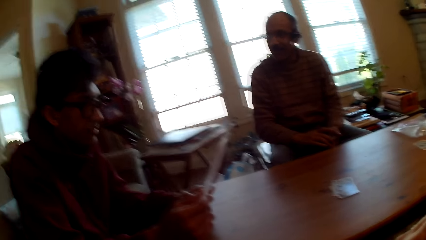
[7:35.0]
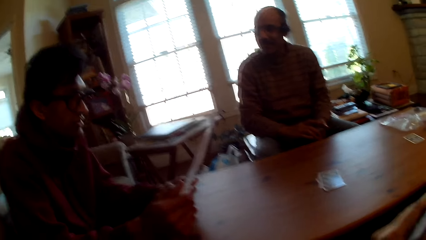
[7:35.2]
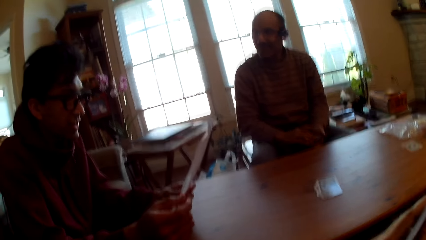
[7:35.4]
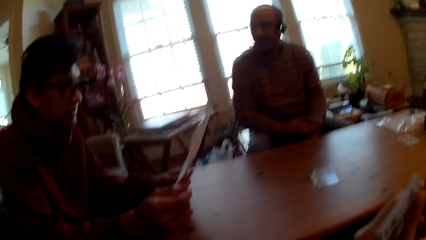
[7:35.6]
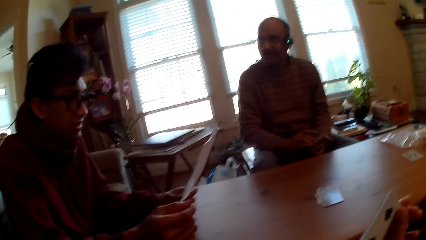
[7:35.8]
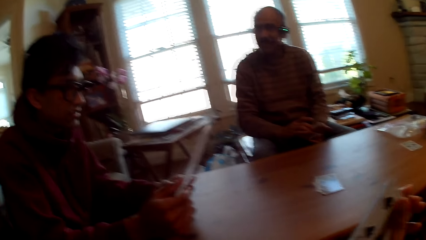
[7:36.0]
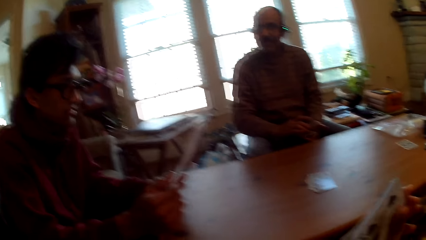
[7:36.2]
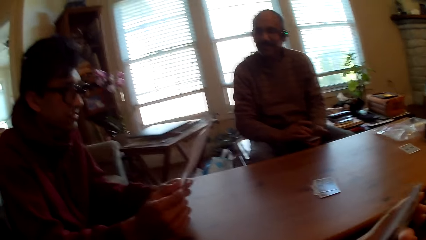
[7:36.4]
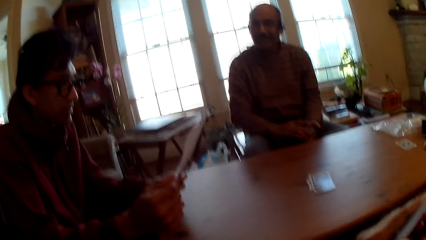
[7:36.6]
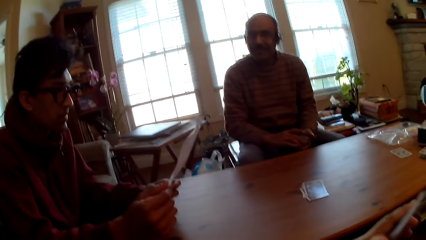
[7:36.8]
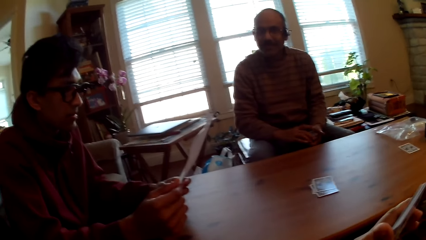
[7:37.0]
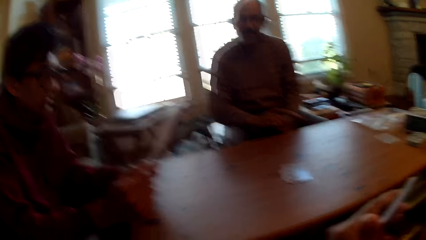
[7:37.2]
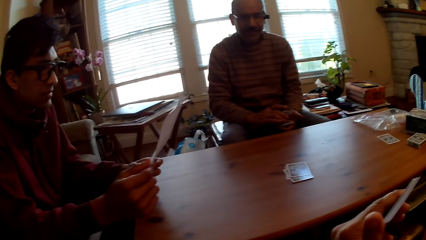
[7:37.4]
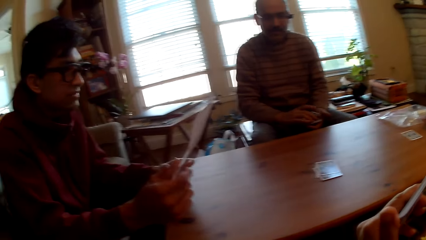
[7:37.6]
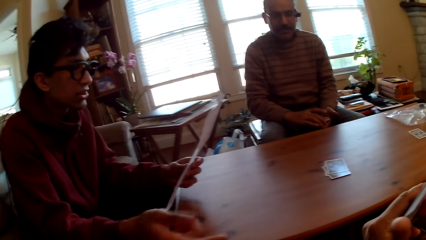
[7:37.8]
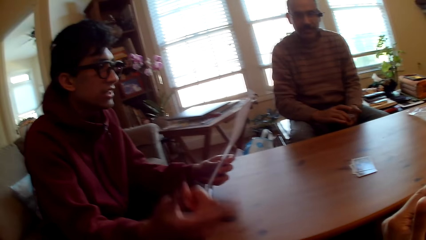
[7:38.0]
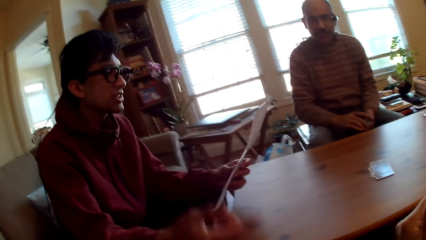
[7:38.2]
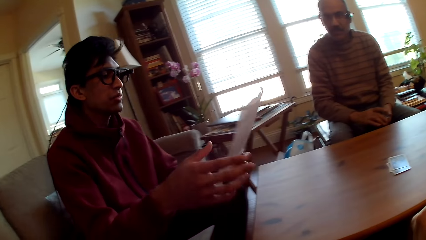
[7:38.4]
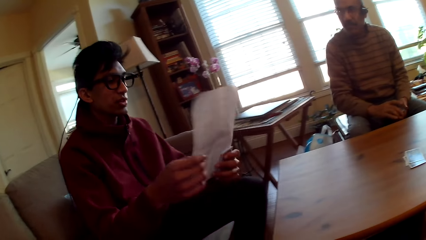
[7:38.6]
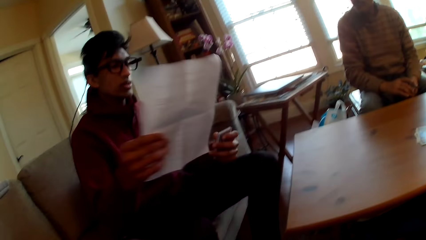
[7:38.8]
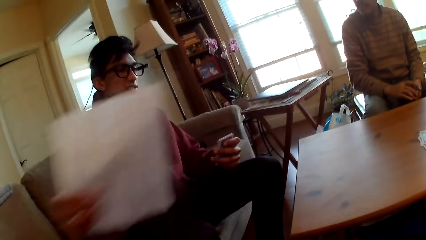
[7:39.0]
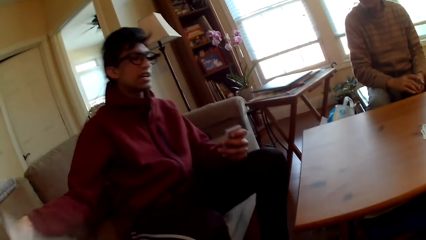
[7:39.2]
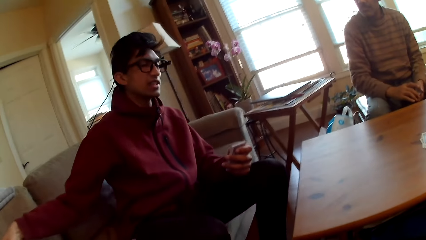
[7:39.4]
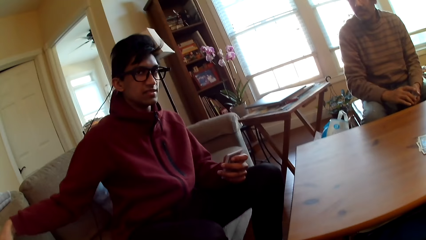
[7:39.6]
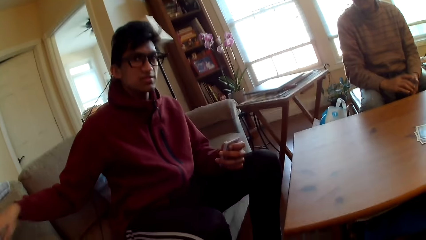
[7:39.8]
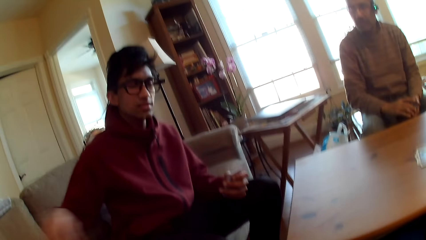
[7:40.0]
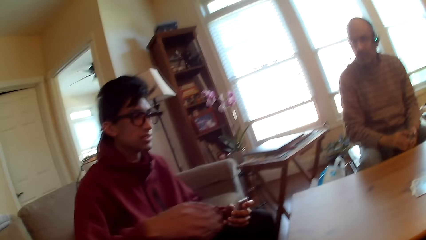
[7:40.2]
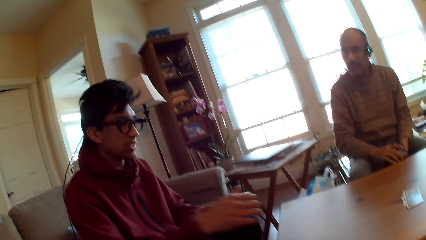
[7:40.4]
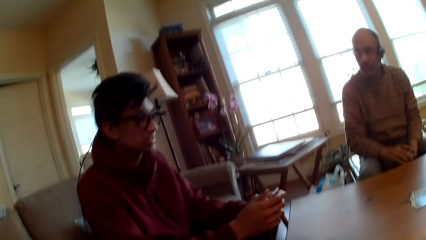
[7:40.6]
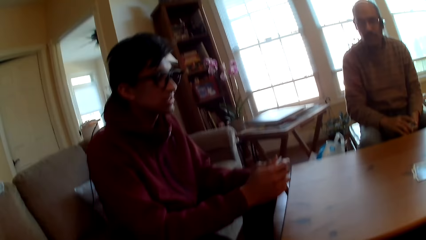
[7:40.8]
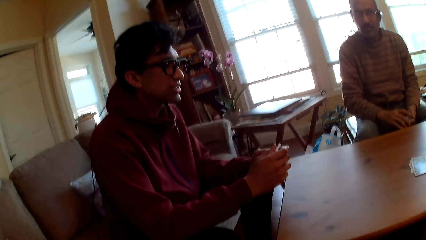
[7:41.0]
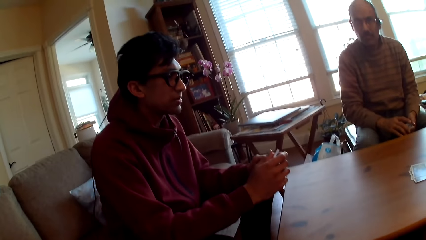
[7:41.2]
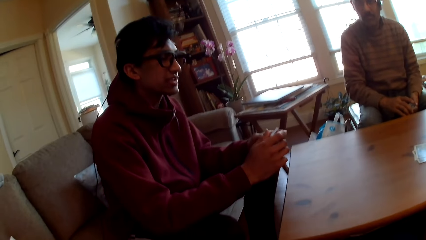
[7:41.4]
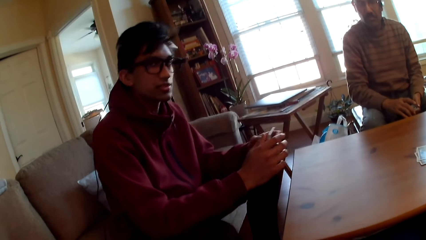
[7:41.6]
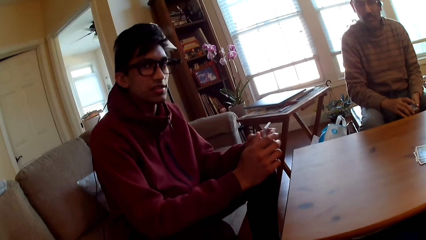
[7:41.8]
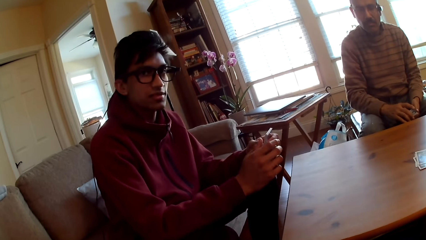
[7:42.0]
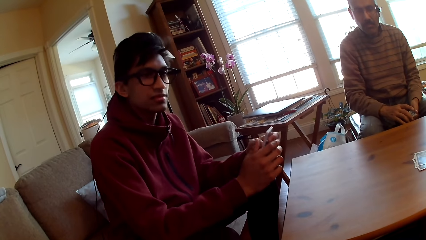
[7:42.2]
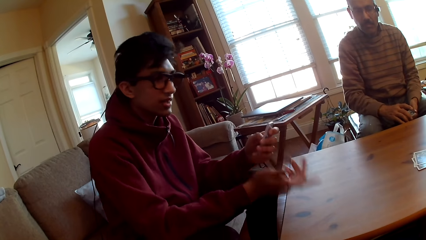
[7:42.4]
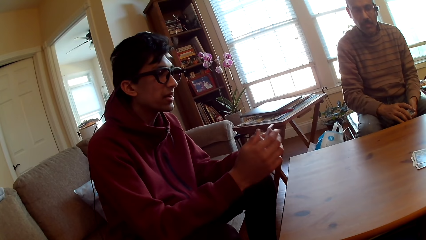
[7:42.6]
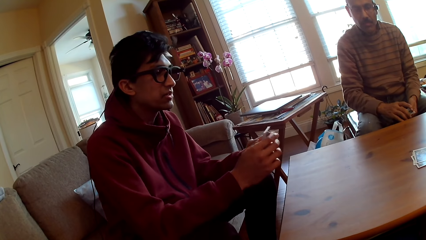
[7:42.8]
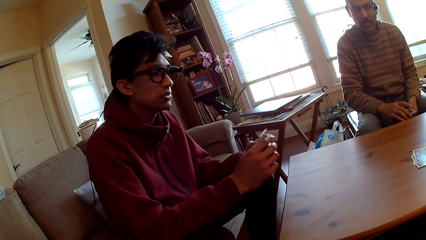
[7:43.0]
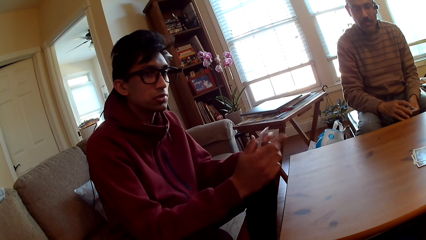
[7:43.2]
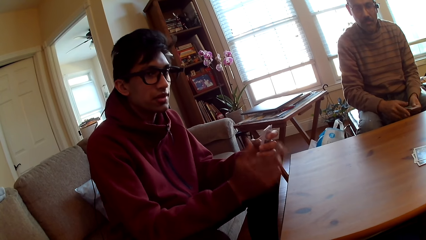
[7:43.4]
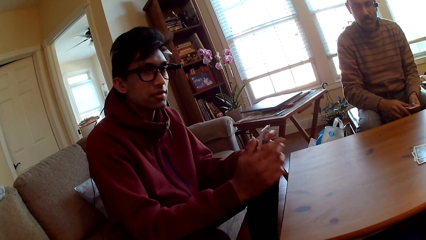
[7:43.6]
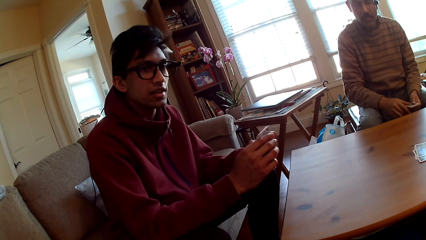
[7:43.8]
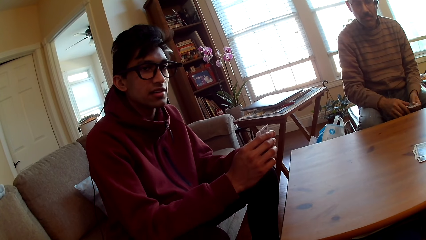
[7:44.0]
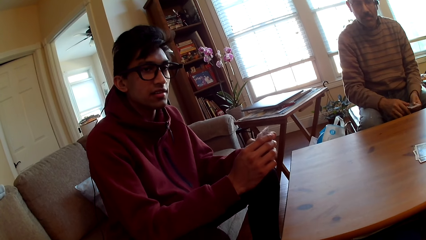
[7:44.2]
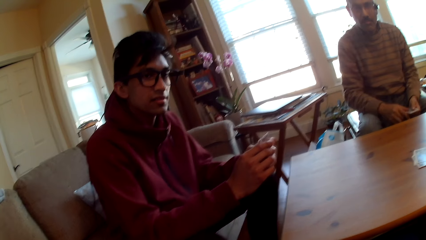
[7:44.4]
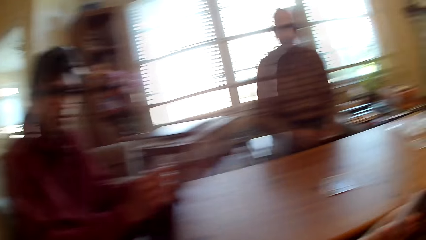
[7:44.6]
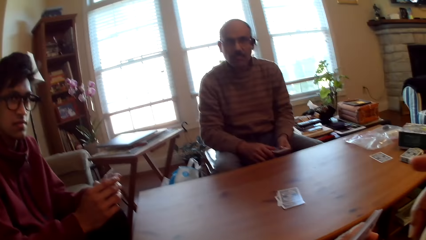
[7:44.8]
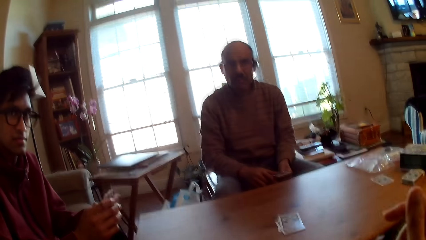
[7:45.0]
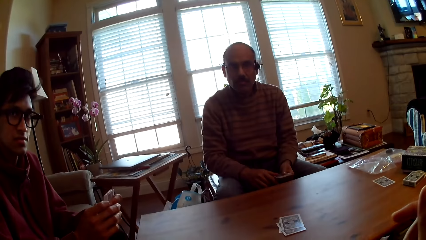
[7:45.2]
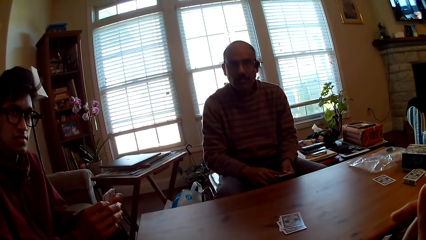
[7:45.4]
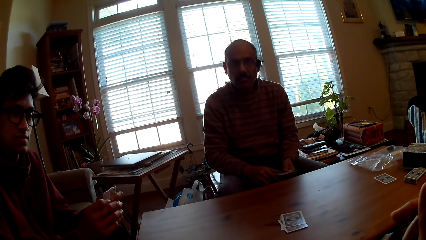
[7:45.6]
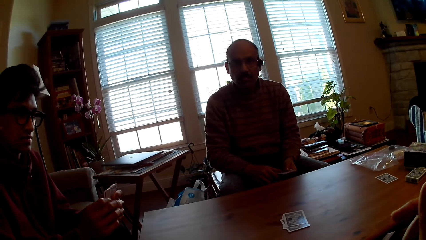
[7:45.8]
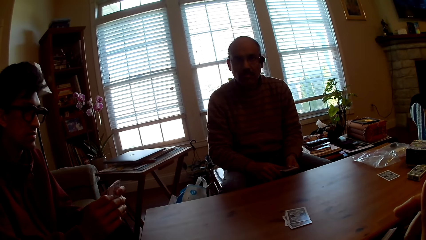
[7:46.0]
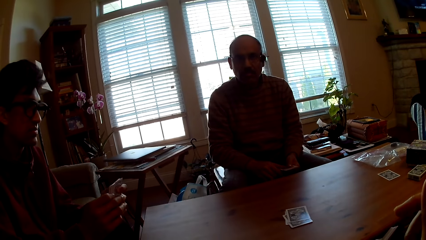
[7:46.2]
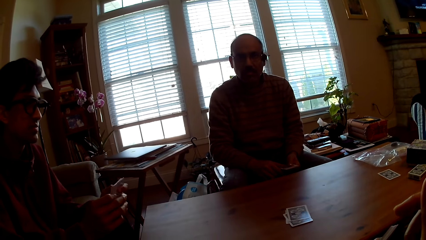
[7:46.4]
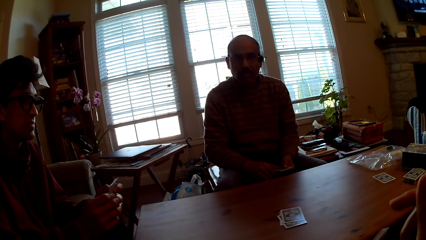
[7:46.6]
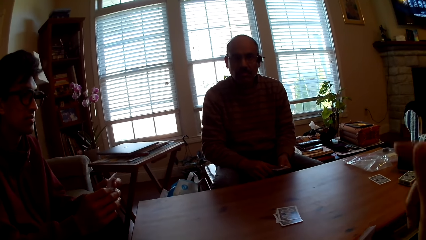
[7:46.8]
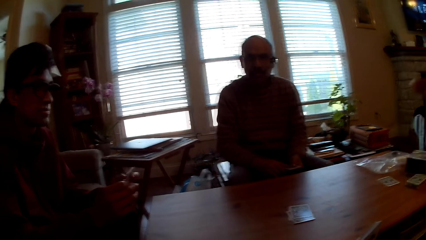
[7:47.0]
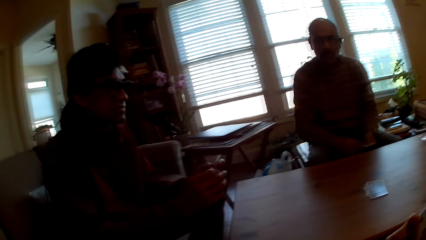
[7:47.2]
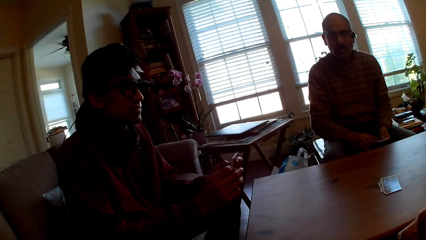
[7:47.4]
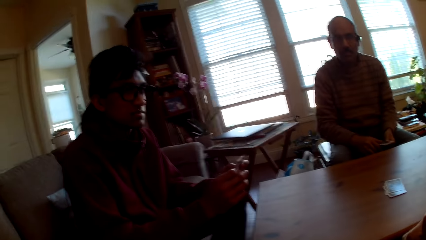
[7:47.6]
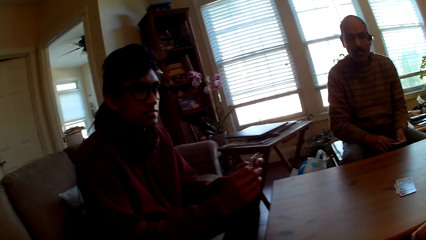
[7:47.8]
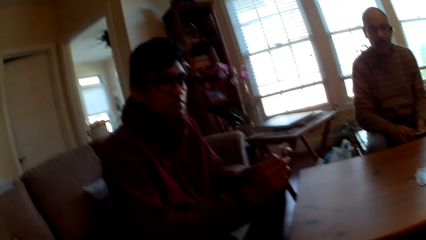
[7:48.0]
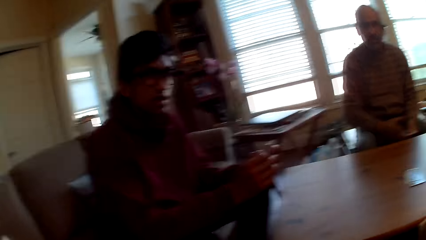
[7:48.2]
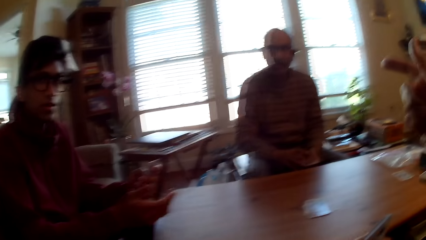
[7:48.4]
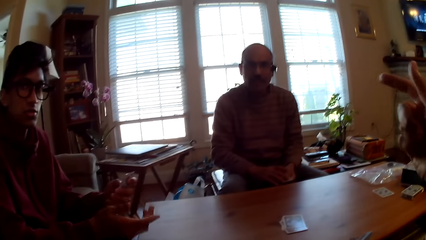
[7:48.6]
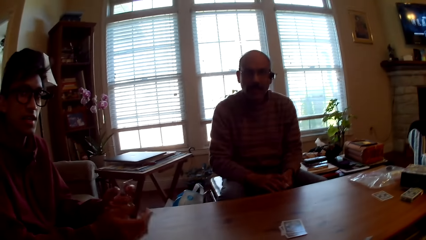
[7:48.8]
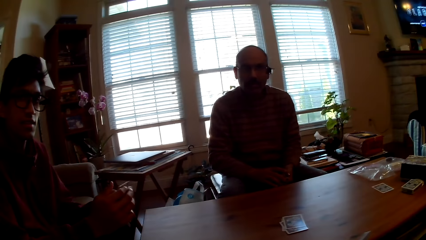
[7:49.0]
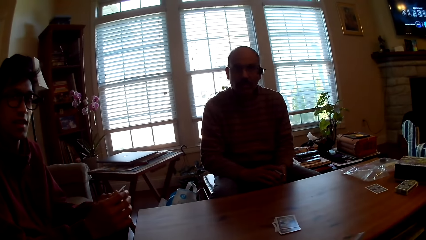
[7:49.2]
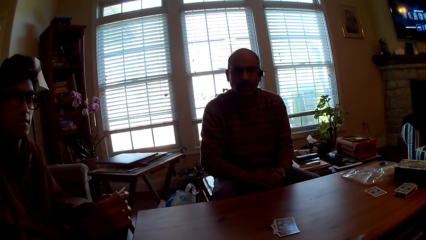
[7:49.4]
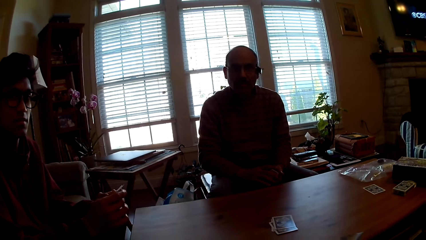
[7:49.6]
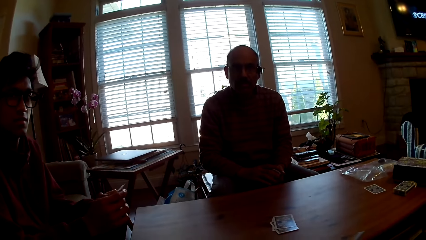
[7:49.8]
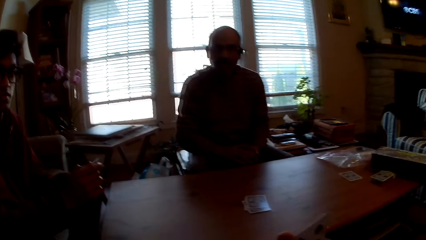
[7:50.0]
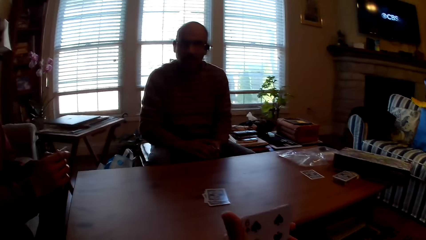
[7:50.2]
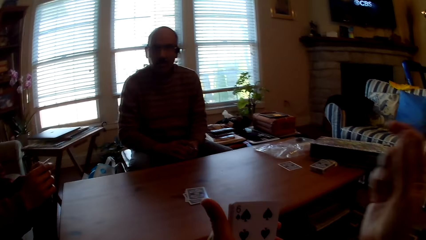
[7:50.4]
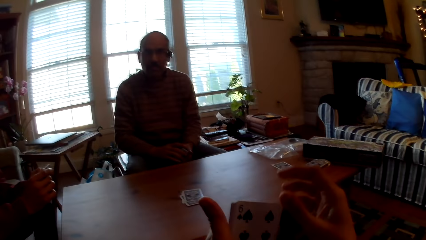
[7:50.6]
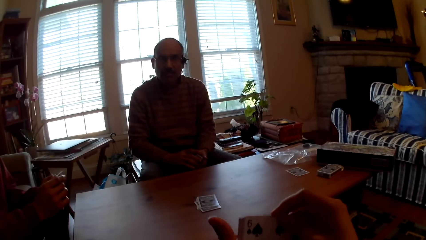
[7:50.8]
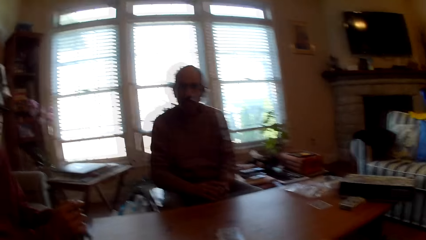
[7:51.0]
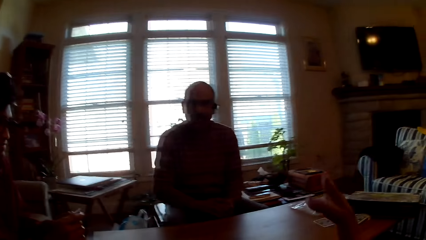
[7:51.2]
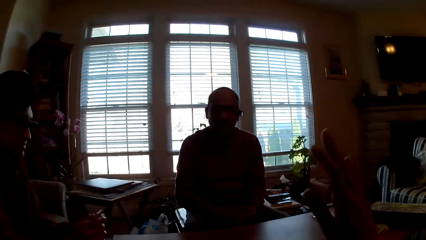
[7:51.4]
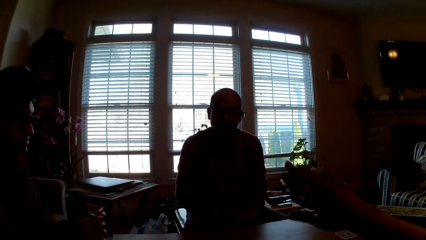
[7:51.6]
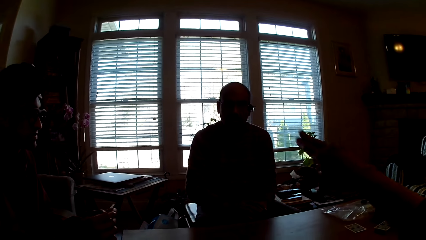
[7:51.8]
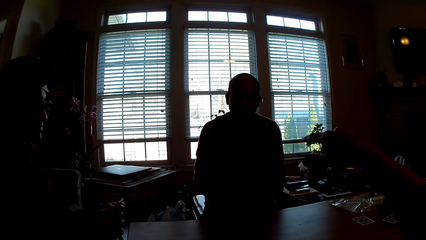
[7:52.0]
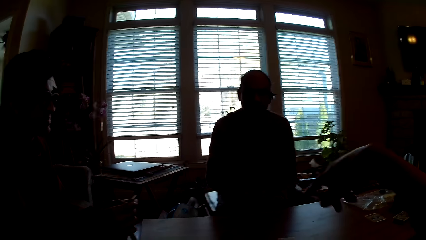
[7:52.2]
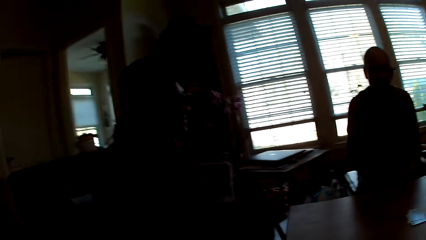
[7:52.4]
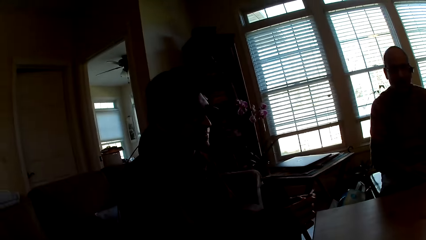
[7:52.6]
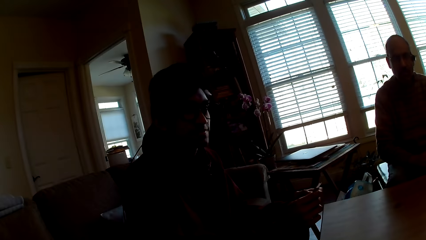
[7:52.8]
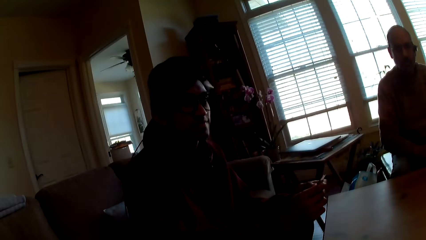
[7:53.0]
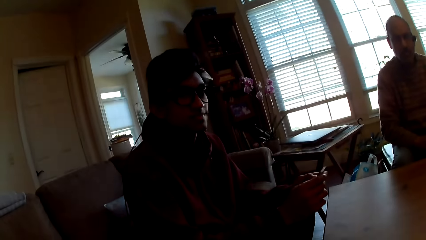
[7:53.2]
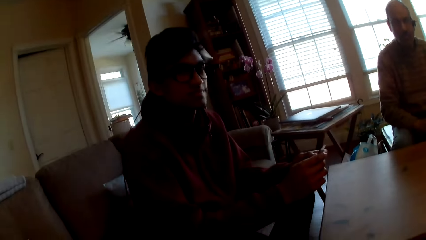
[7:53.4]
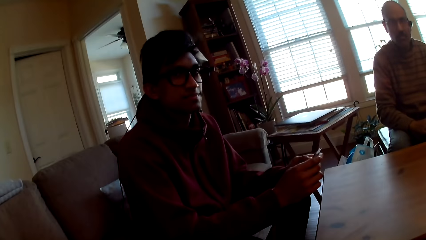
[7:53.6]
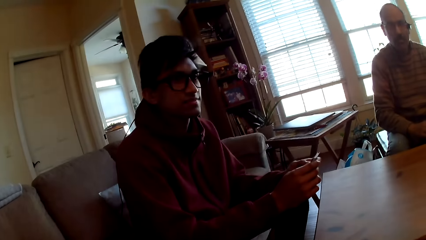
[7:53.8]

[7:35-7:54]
A person puts the paper aside. The person holds cards. The person interacts with the camera wearer. The camera wearer moves a hand. The person moves a hand. The camera wearer holds cards. They straighten the hand.
